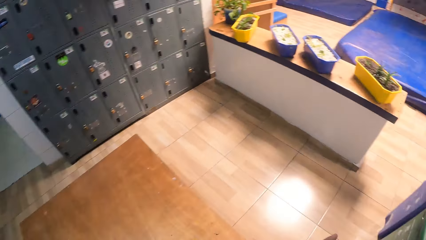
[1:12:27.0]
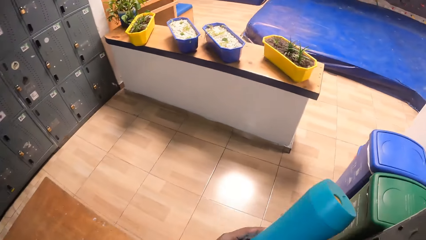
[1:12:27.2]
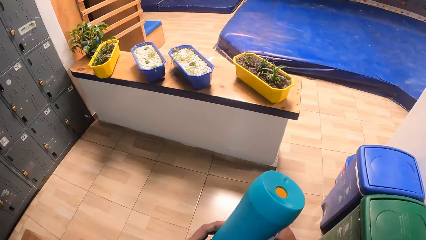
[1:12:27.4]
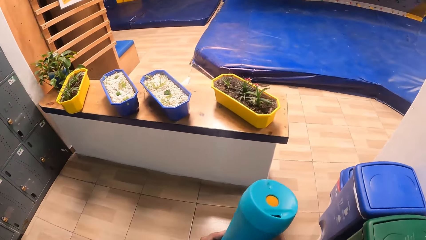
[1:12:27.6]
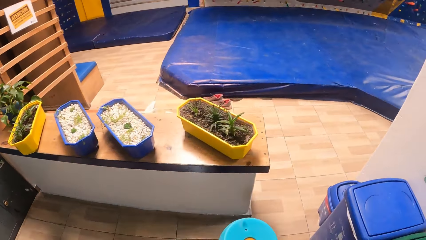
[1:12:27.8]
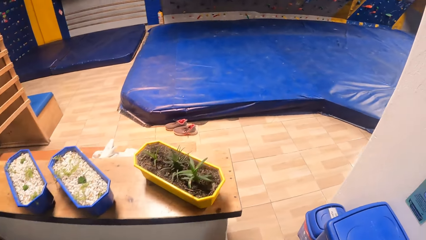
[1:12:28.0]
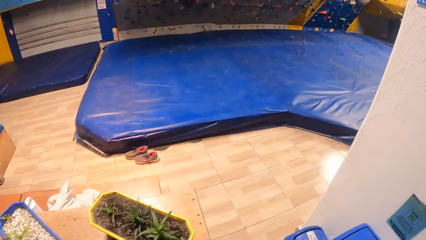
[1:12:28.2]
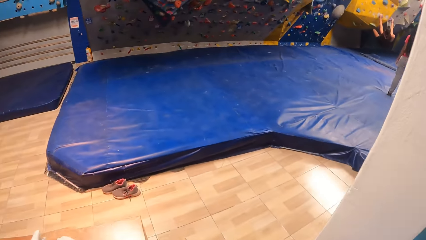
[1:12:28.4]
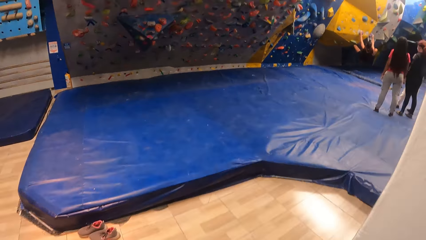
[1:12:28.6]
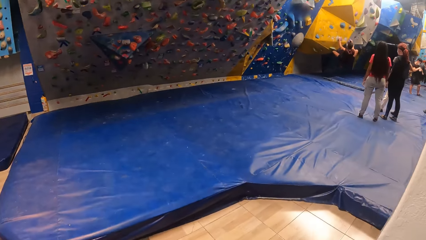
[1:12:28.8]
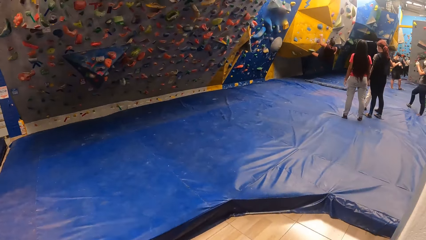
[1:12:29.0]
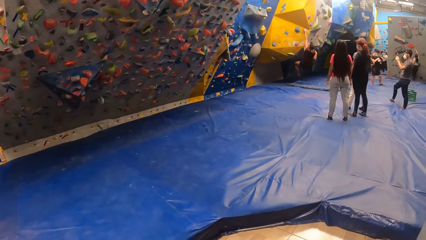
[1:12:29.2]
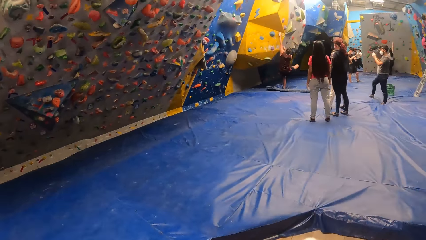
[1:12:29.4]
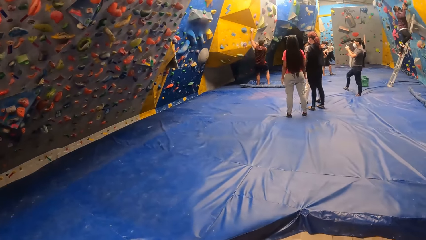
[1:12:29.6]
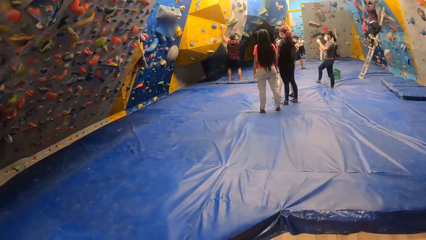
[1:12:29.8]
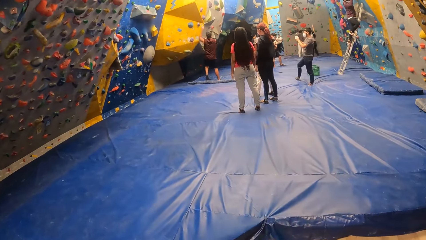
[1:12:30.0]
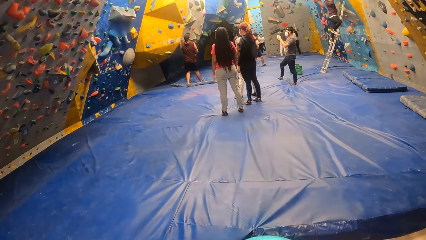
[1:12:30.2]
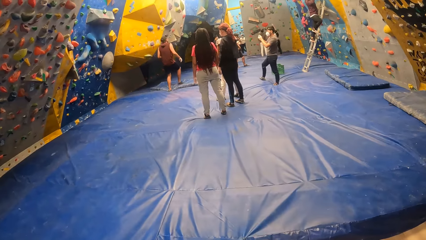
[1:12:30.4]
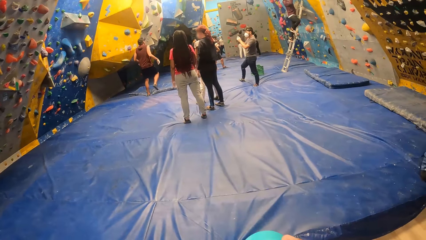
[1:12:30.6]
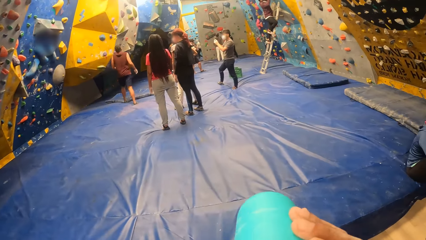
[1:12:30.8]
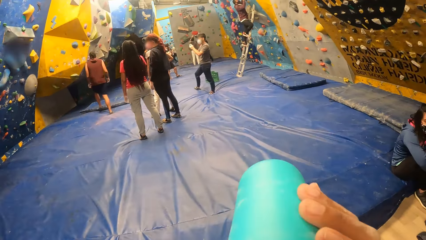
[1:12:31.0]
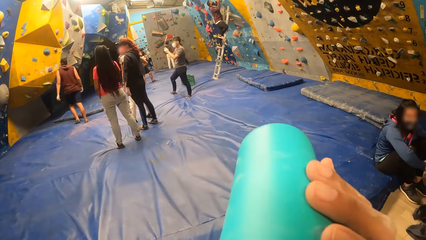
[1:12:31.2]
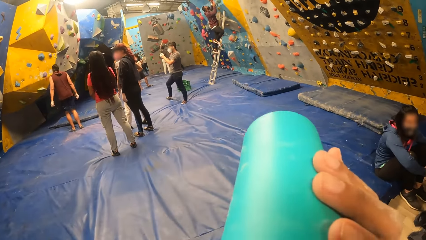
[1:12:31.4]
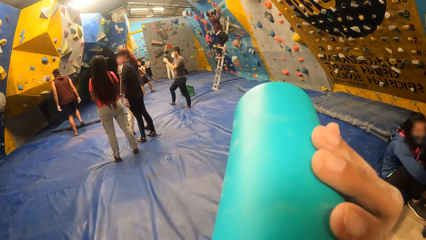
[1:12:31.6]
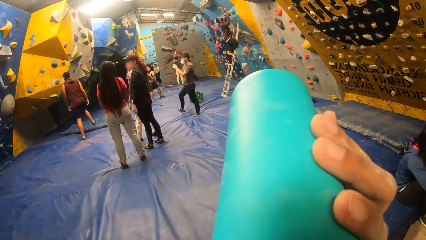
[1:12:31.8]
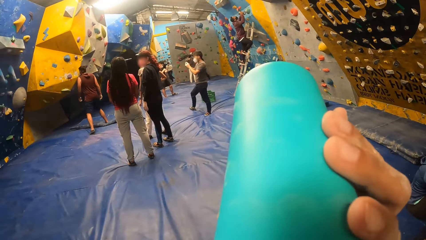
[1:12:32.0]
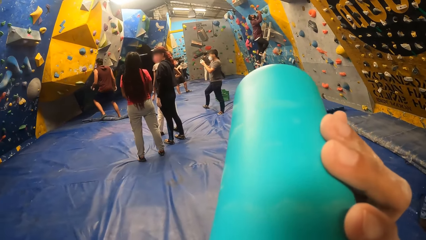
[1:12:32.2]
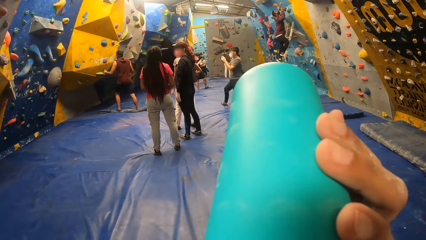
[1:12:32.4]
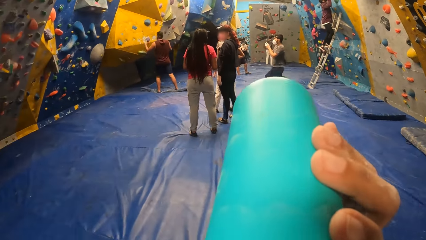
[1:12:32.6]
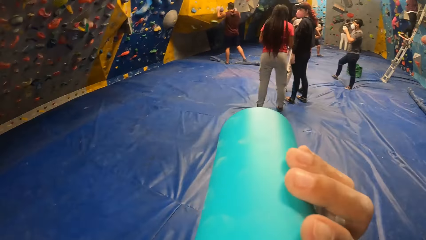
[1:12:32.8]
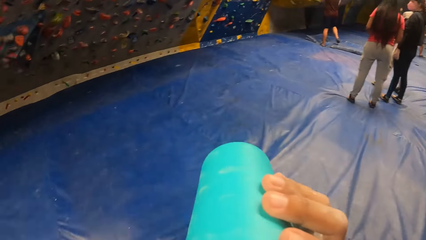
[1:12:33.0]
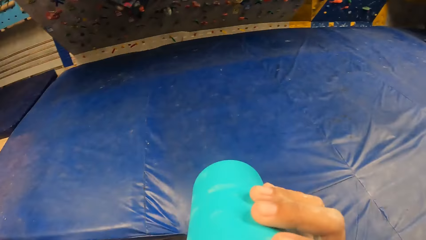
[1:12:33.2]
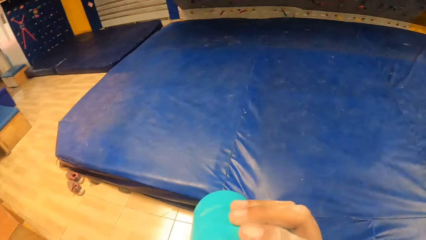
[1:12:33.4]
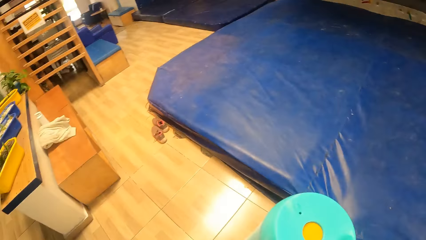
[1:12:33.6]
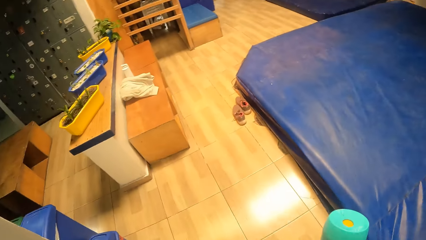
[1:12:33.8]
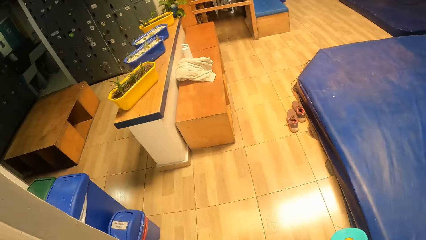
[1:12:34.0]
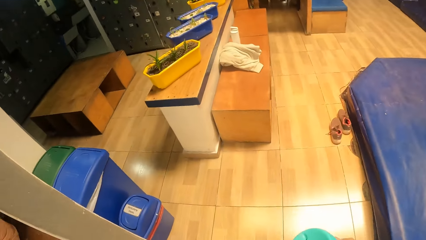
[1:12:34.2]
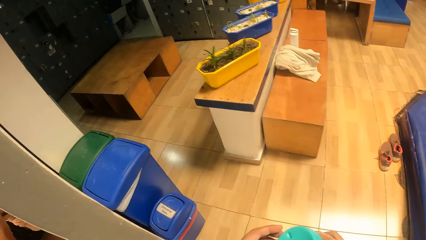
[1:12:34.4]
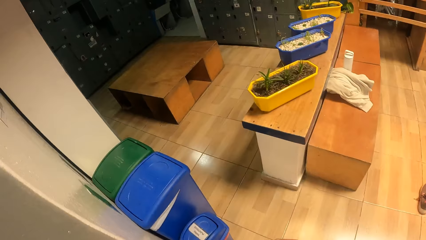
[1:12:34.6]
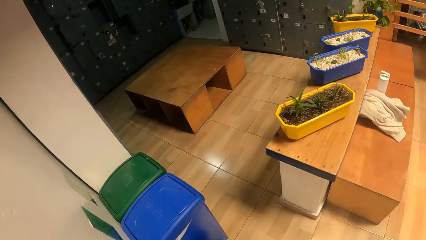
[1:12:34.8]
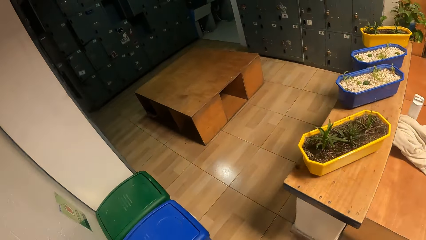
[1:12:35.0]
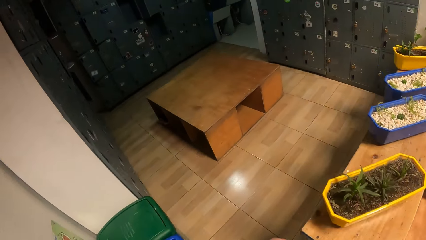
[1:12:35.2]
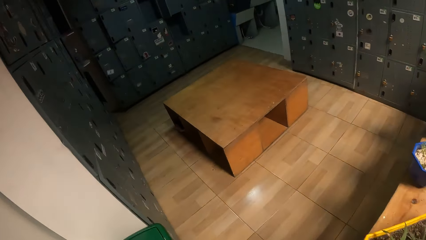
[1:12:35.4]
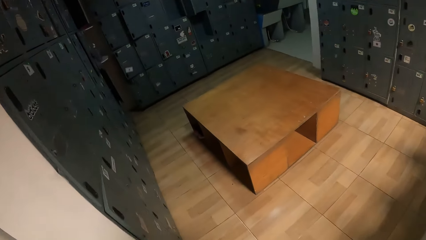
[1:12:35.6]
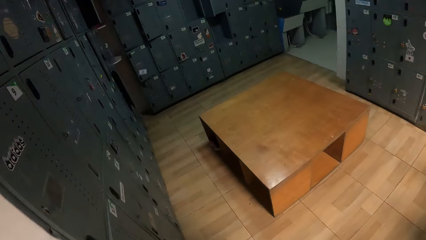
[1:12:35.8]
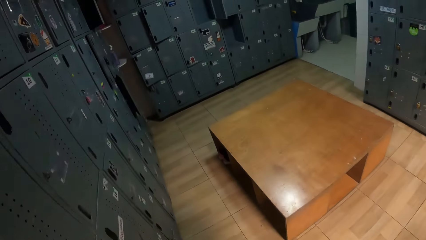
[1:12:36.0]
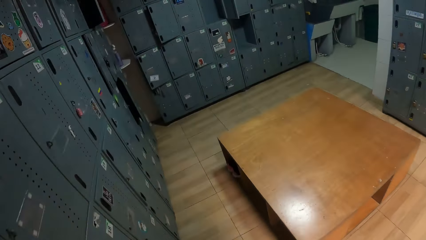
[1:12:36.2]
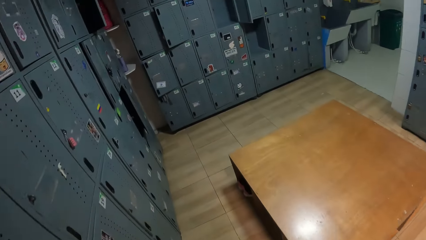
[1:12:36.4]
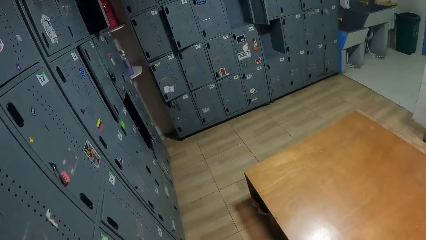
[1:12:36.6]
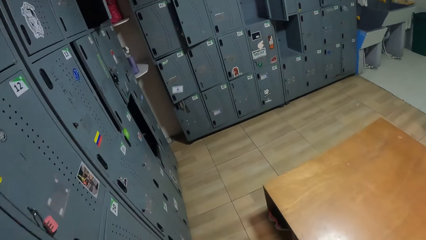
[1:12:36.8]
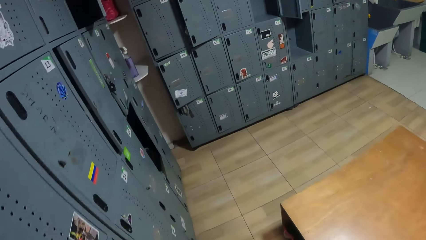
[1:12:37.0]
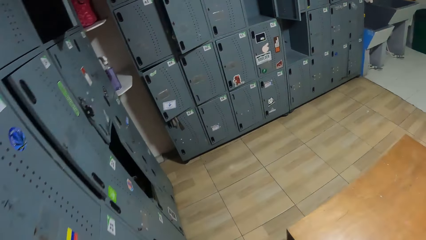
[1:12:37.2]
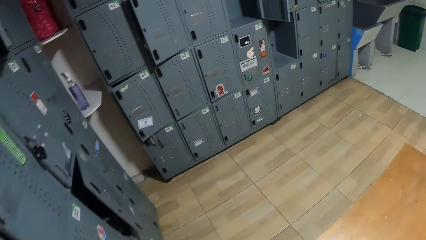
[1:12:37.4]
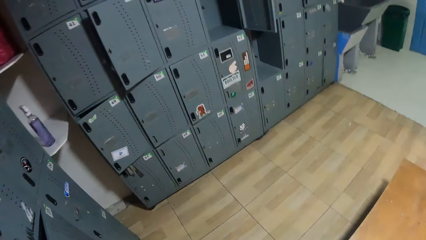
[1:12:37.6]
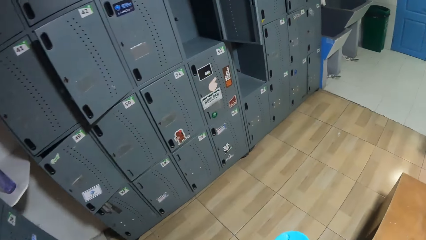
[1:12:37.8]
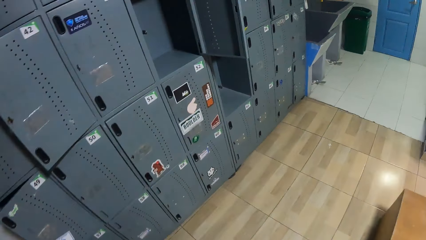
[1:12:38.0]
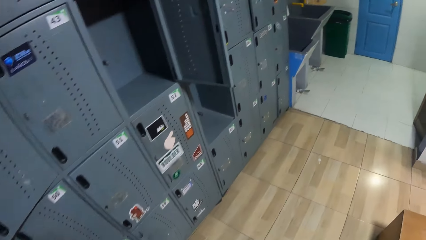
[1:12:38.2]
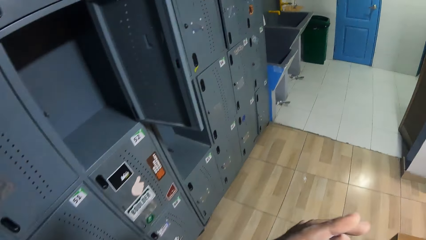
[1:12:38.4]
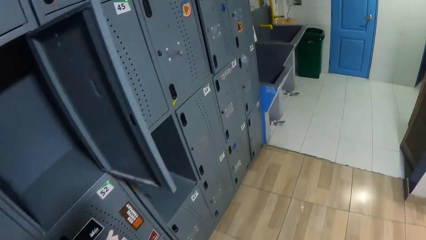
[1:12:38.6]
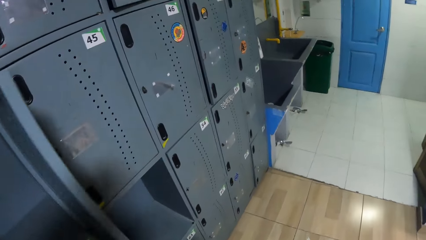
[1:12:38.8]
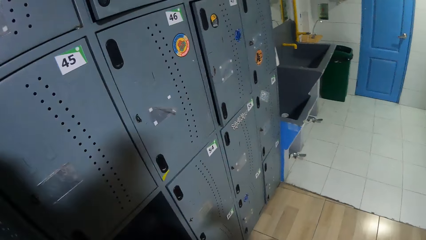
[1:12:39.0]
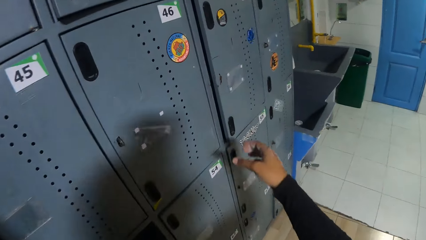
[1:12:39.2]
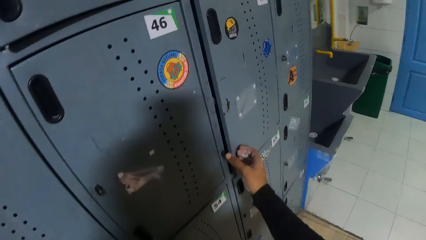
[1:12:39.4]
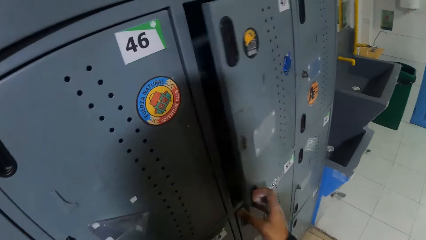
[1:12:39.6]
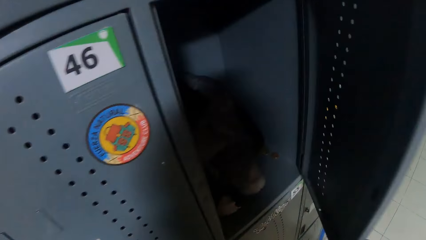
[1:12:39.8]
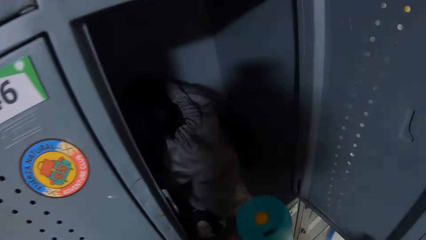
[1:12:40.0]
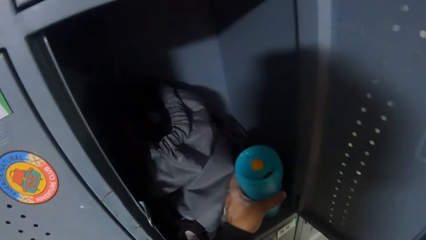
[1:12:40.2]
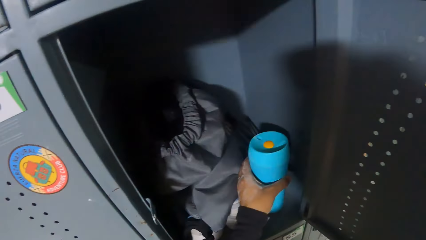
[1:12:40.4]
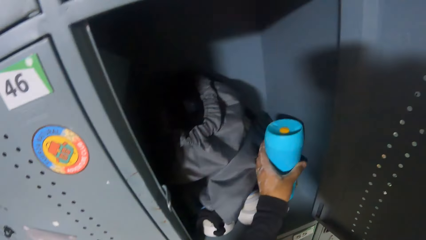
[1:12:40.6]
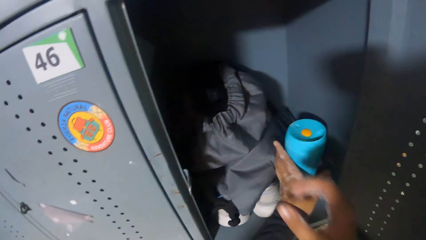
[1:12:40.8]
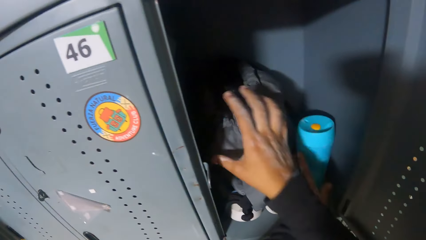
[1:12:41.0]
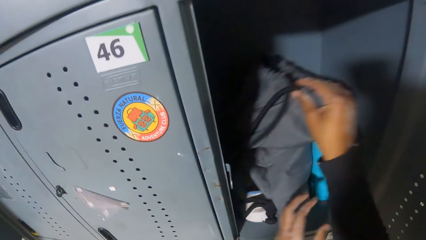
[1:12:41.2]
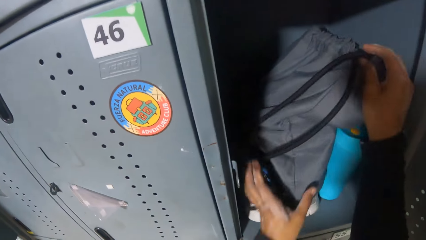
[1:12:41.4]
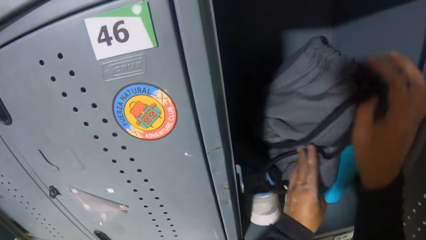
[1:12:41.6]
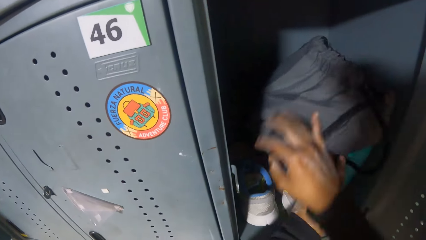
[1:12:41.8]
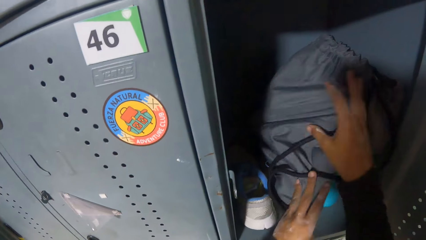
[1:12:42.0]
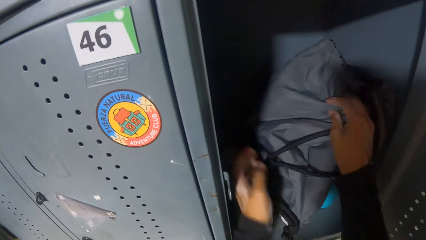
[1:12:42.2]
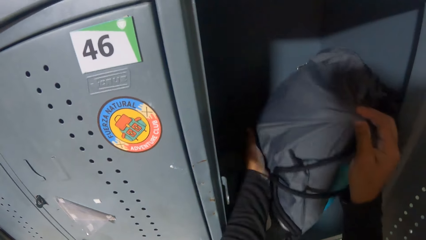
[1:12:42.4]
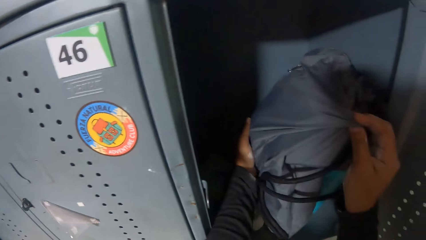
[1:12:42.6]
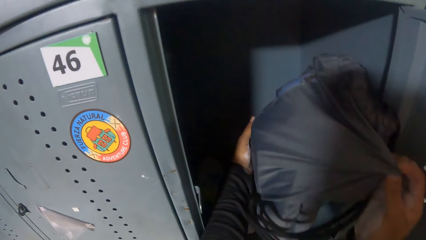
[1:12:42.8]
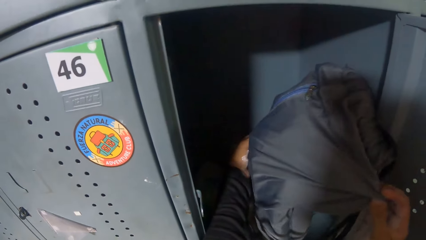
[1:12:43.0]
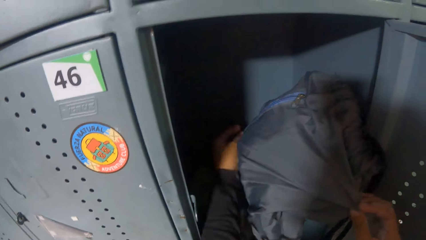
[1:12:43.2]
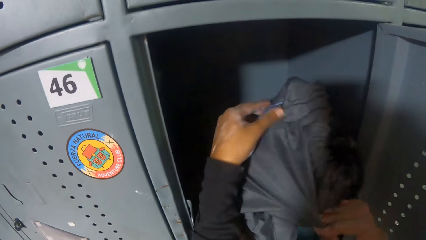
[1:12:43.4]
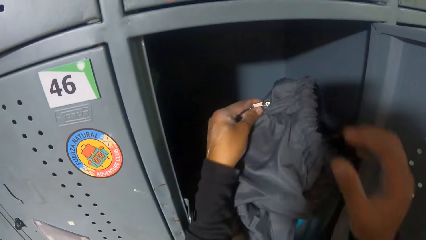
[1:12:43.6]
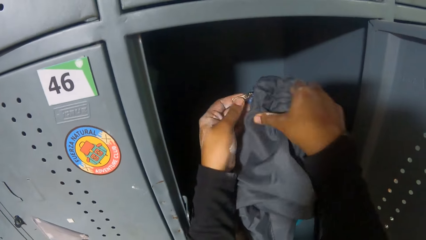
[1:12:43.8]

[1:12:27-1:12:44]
The camera wearer turns round the room and walks in the room. A person jumps down the wall. The camera wearer drinks from the blue bottle in her right hand. She turns around and walks in the room. She opens the locker with her right hand. She places the blue bottle into the locker with her left hand. She holds the bag.
